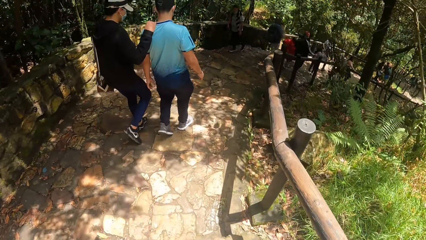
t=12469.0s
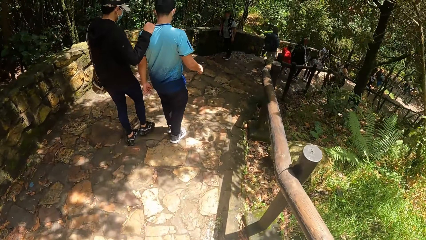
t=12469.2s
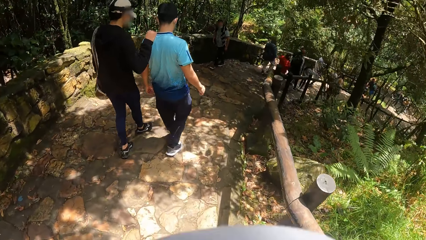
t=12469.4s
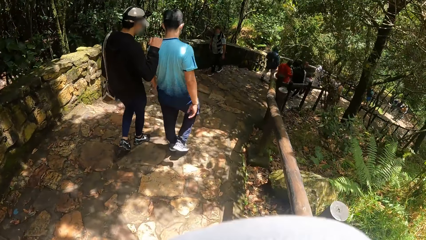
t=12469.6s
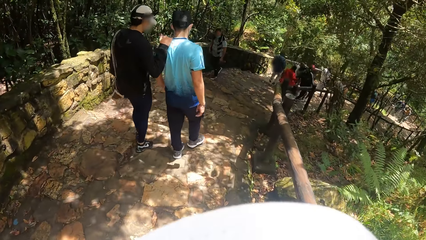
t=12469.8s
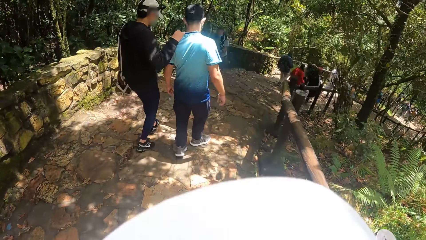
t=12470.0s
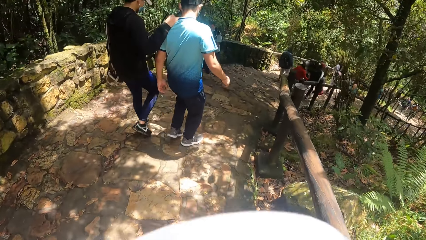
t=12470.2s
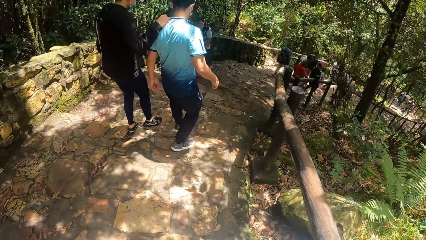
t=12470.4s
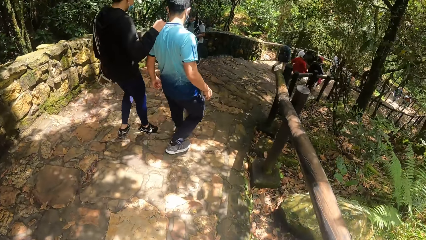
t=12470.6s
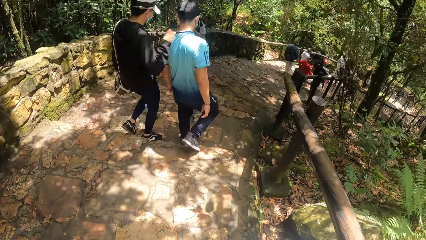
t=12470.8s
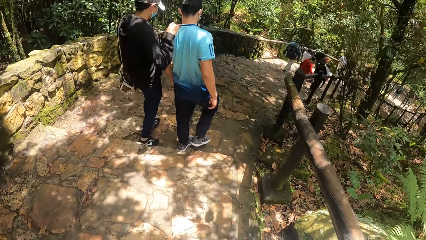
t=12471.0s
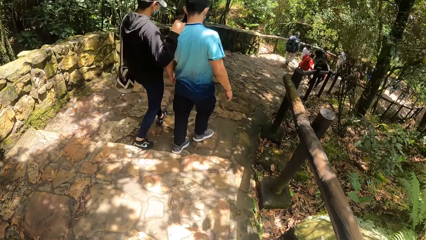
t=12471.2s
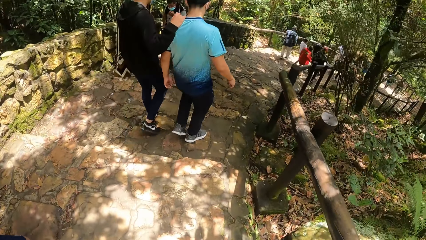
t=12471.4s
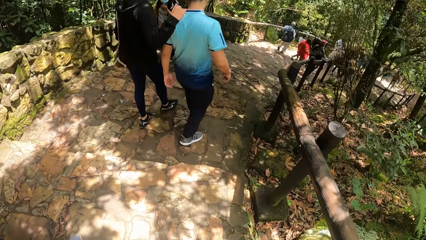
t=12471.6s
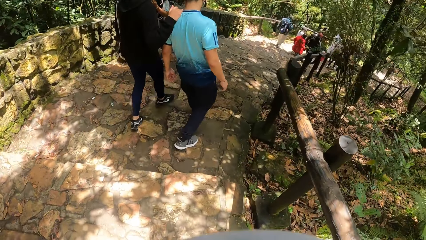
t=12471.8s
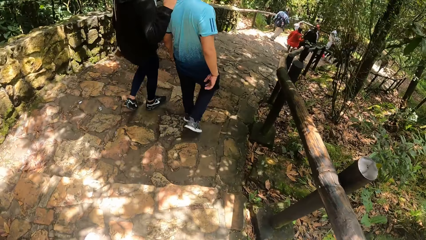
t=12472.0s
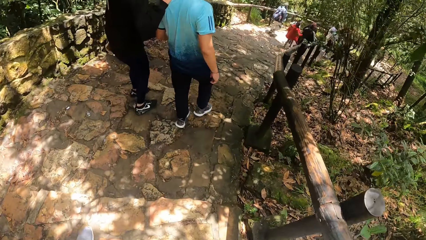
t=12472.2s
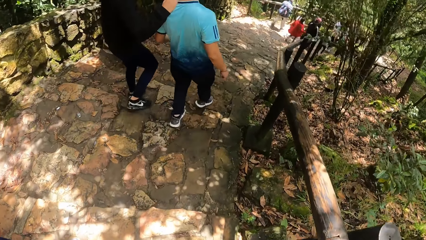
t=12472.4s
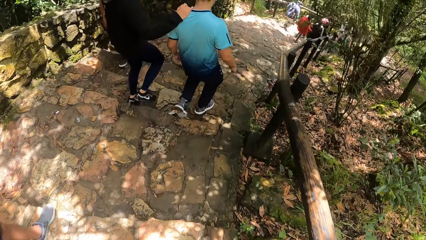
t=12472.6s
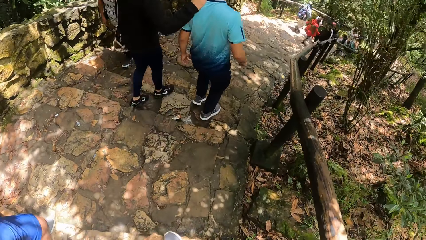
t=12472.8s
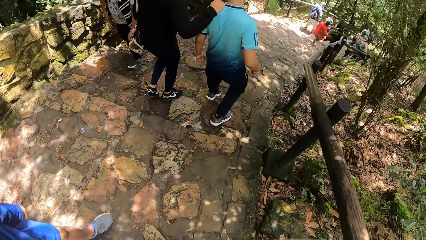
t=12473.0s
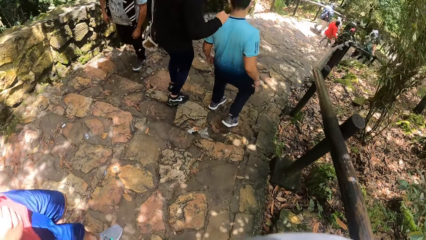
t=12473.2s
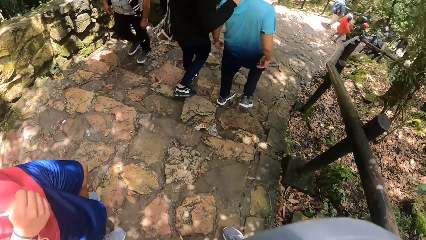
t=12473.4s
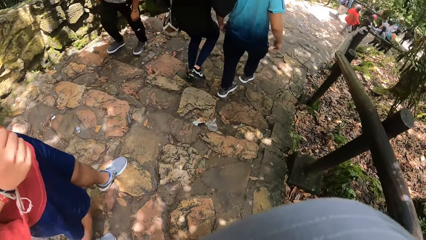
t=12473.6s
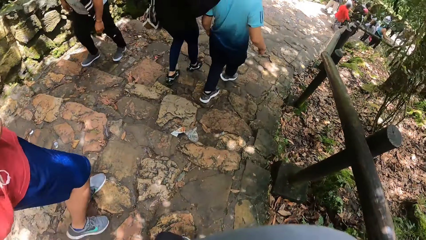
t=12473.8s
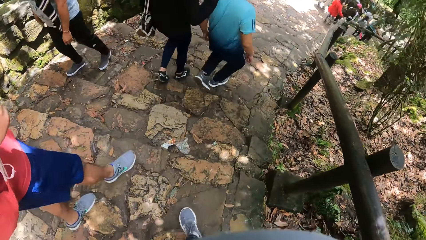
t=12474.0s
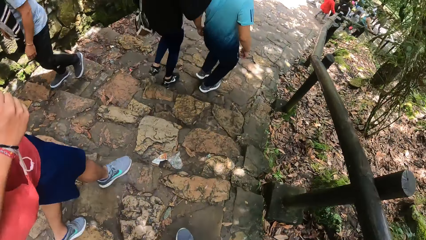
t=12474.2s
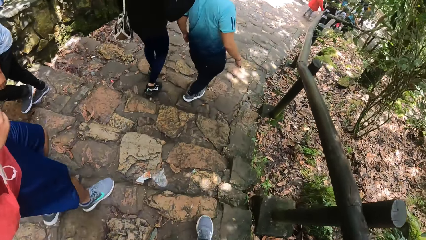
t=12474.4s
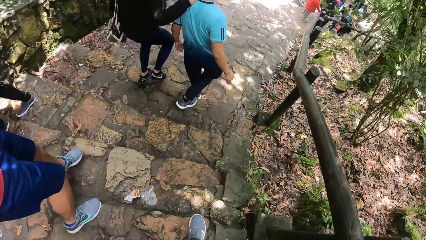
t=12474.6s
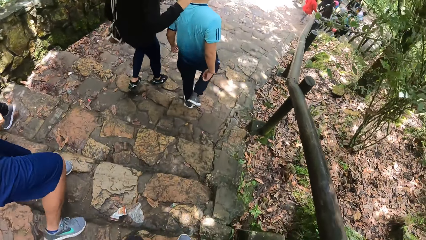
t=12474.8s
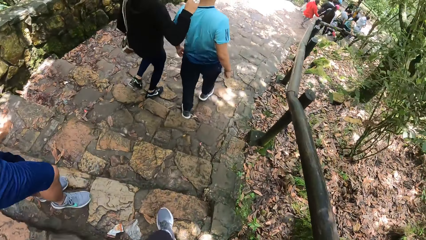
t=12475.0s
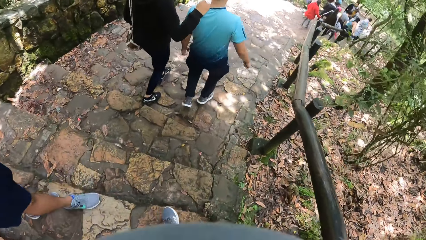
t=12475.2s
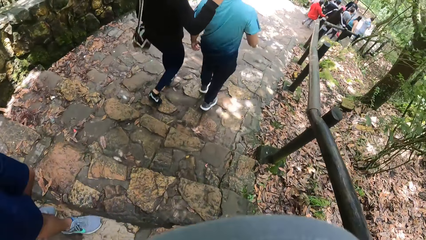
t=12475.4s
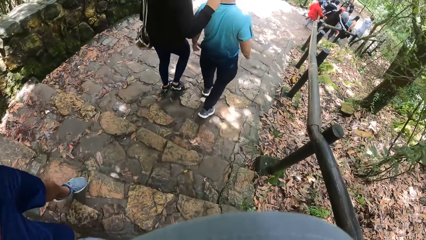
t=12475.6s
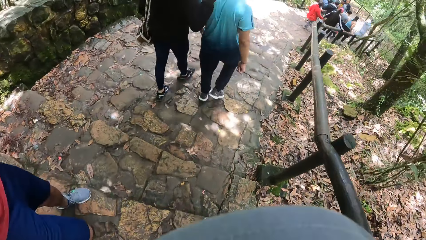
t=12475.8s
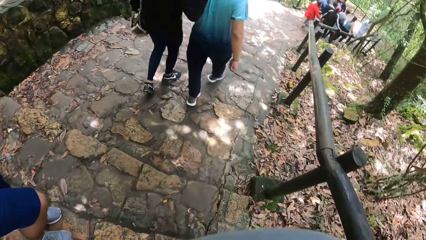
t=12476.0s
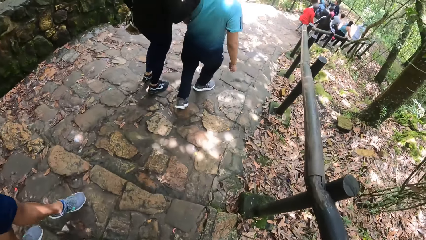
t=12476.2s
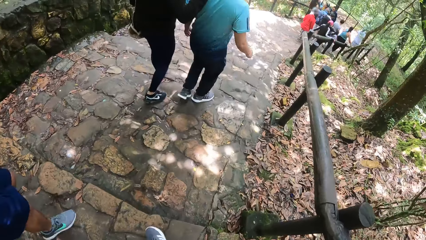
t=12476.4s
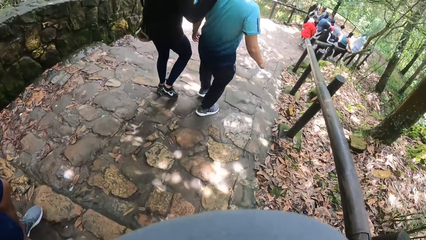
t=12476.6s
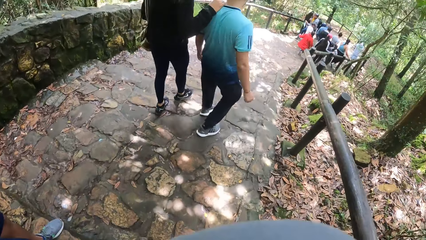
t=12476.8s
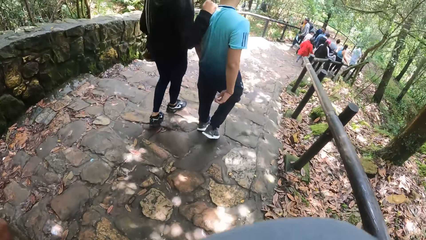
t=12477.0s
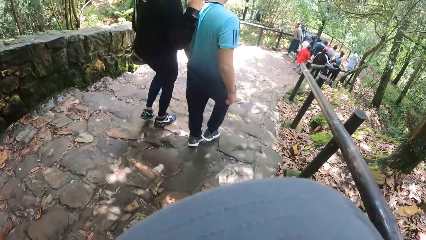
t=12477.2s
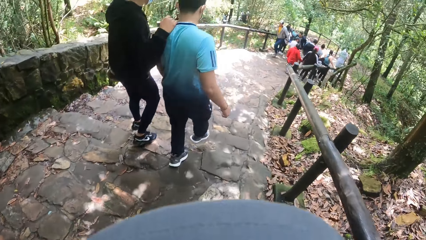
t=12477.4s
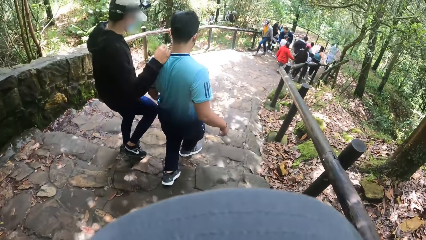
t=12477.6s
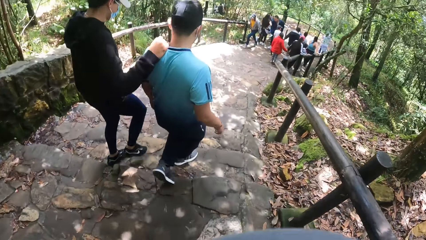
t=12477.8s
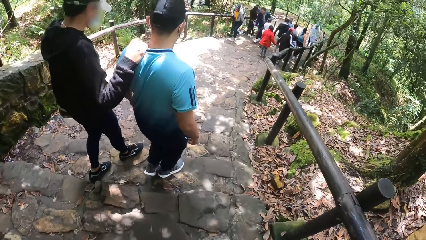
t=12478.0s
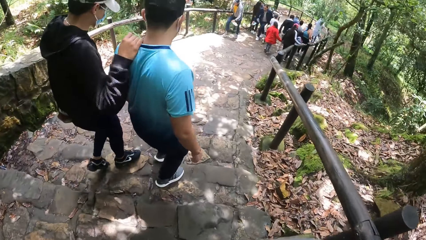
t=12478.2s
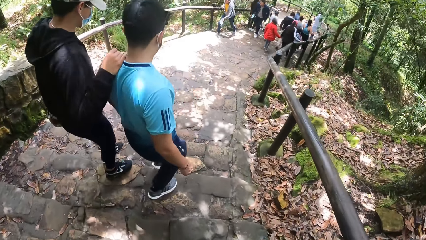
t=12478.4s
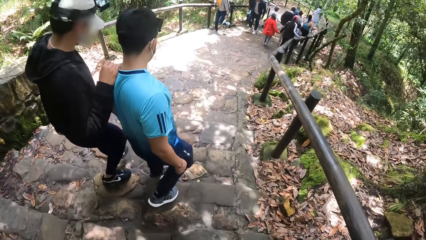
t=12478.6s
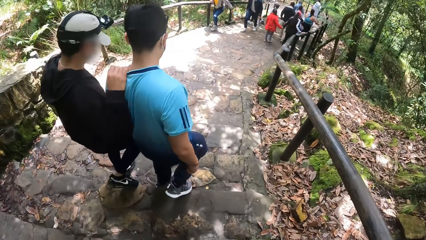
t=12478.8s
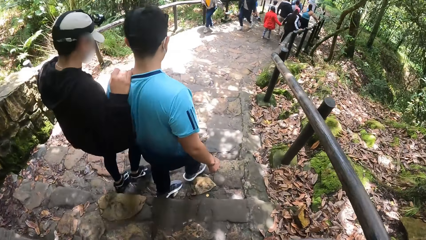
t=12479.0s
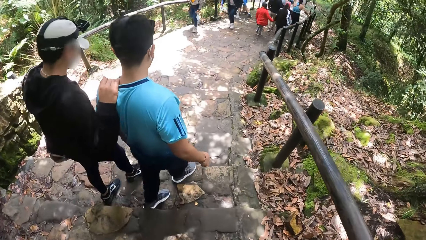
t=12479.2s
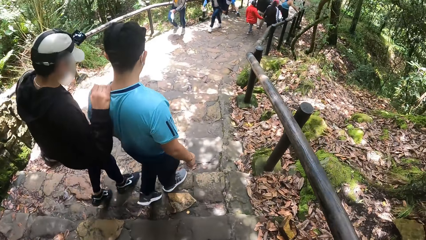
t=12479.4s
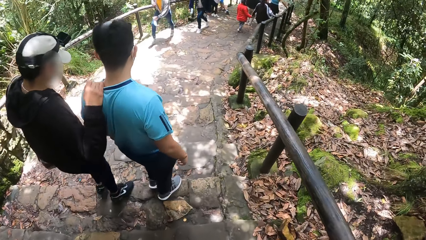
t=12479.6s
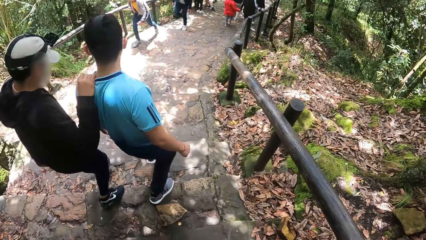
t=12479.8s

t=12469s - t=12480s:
The camera wearer walks down a stairway on the pathway in the hill with the man.

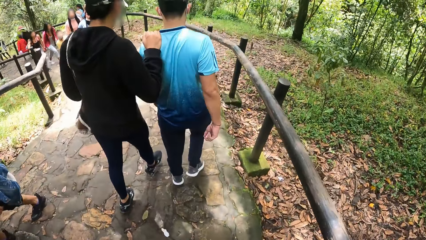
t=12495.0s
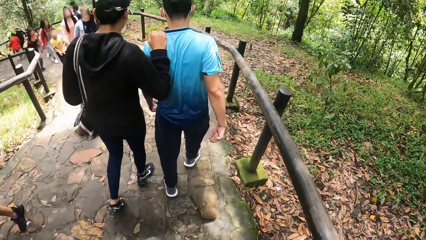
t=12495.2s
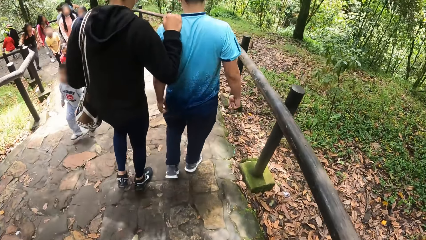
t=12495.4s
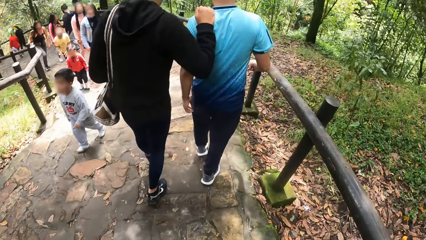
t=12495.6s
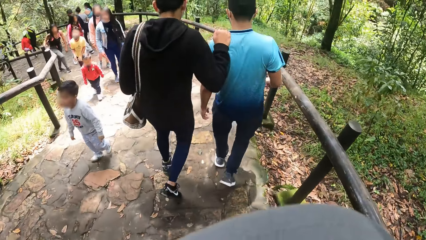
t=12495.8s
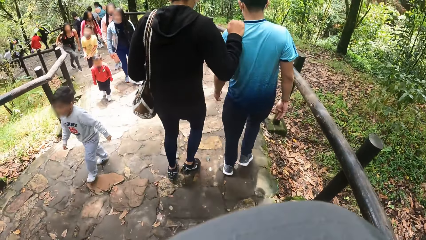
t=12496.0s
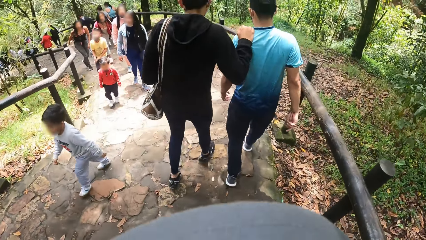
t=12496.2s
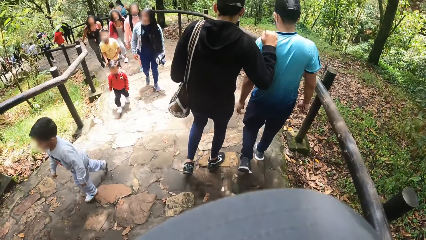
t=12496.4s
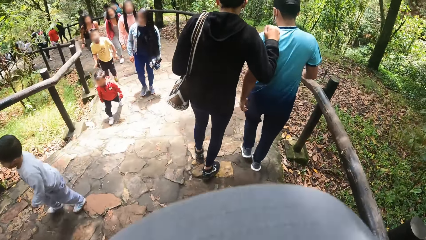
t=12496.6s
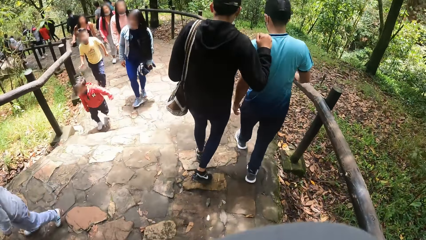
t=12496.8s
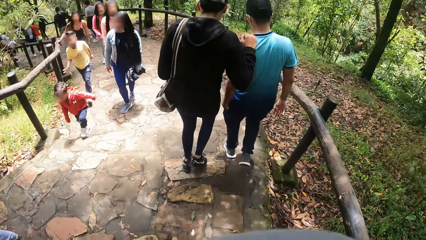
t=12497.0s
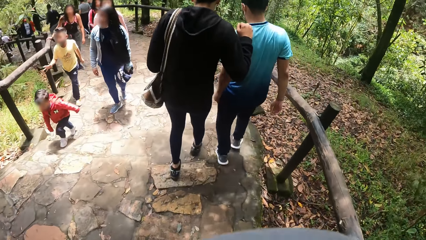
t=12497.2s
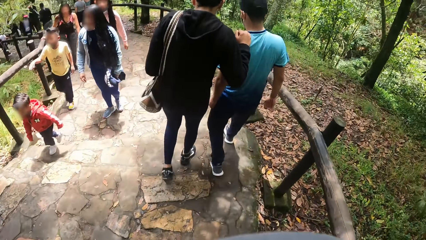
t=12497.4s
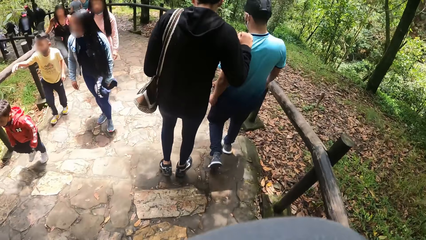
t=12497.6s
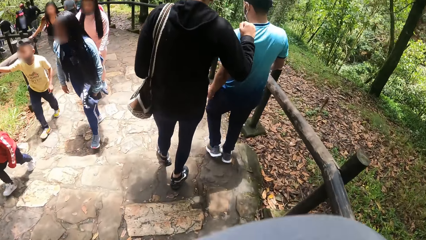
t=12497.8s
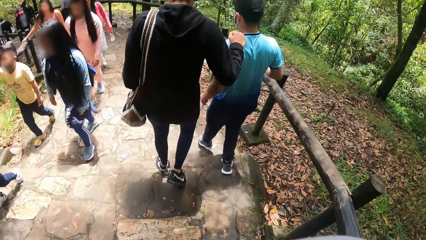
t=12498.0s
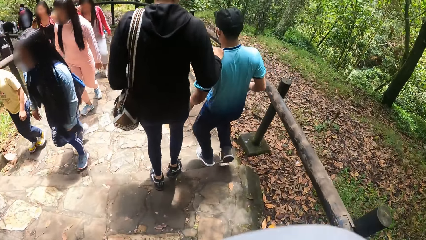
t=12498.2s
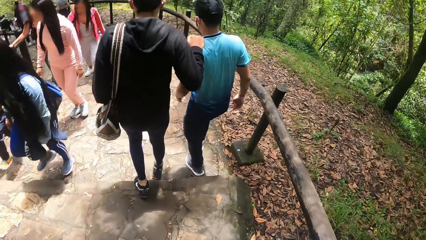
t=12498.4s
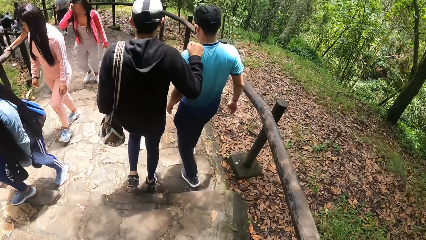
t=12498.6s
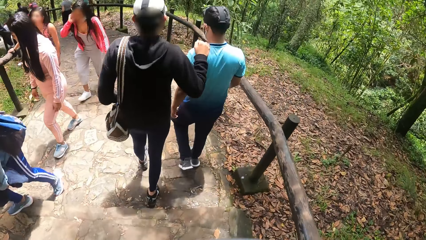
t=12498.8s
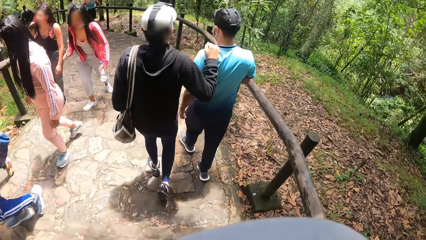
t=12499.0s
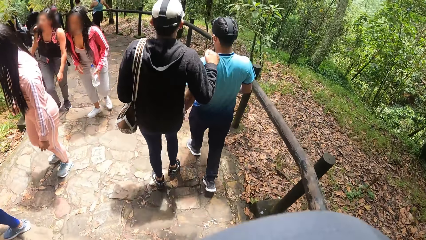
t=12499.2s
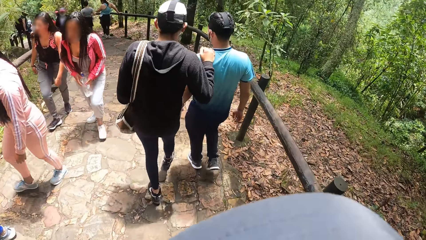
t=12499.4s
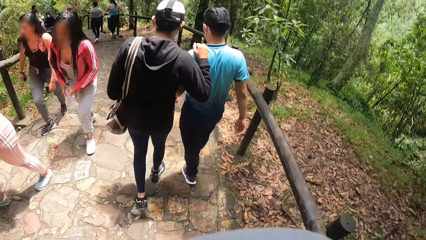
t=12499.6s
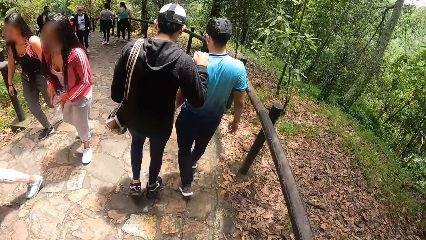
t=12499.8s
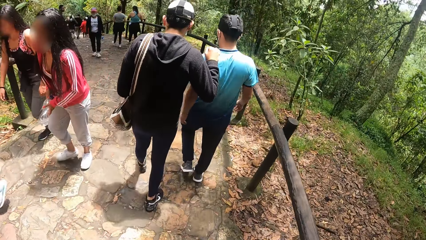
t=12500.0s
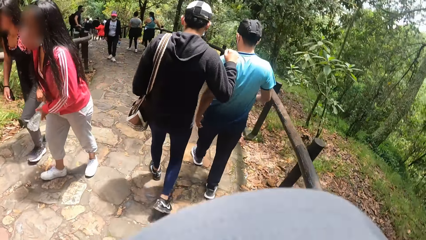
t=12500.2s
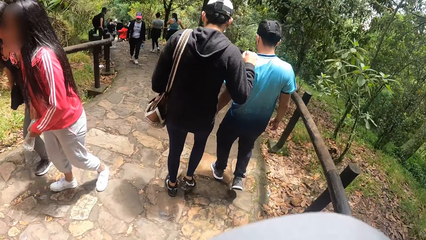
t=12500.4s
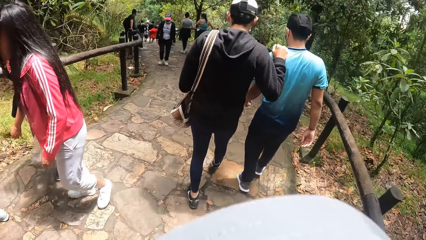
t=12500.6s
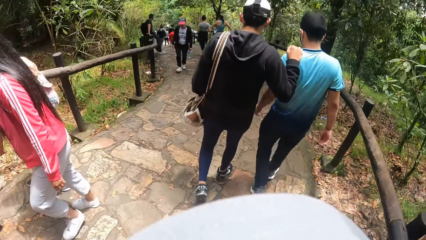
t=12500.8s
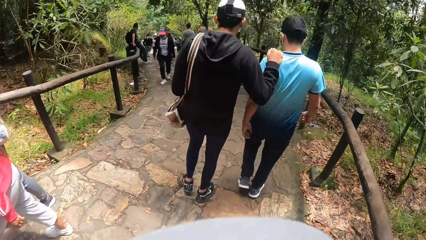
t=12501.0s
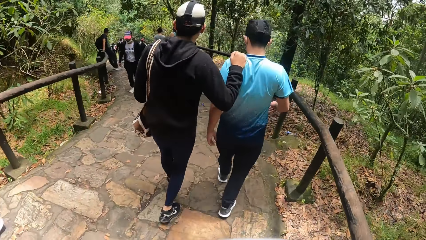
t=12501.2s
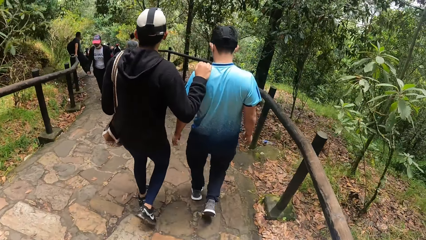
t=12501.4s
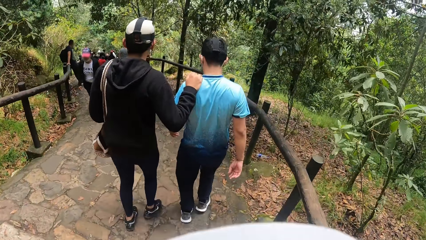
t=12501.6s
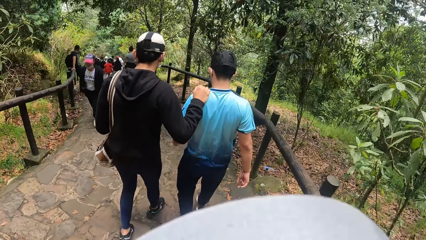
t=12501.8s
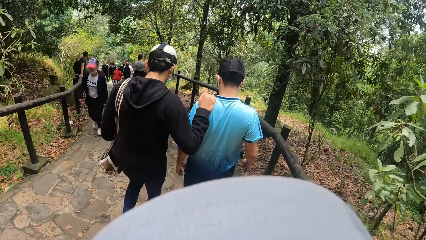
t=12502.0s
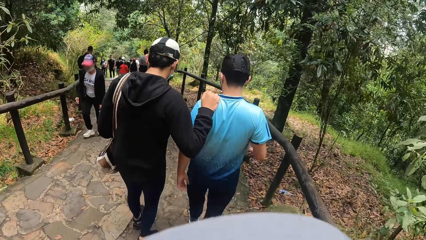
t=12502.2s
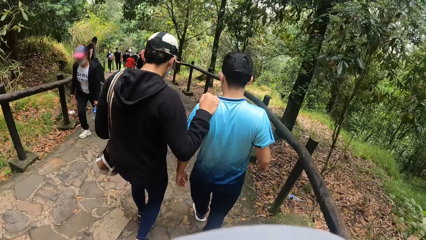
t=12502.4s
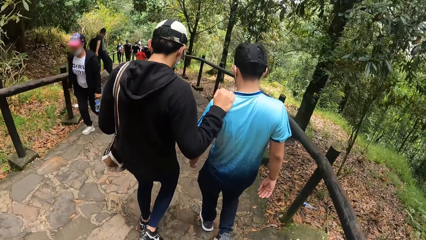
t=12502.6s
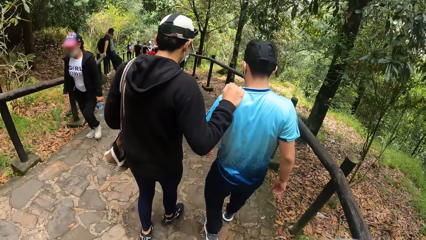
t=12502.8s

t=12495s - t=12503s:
The camera wearer walks down the pathway on the hill with the man.
